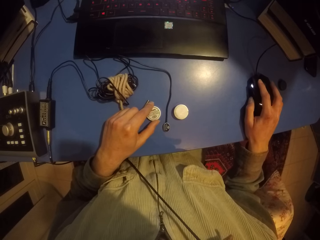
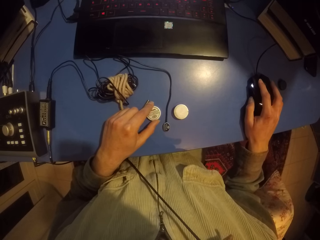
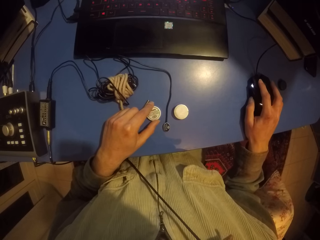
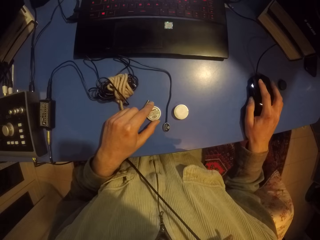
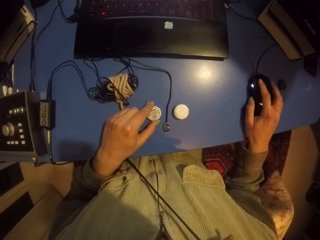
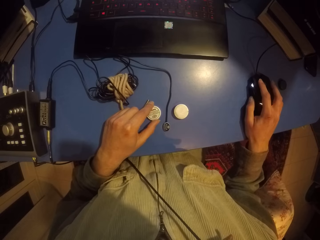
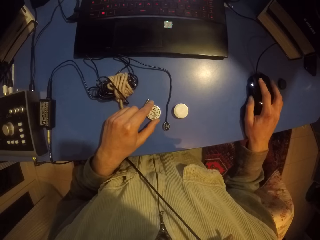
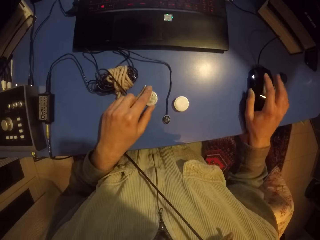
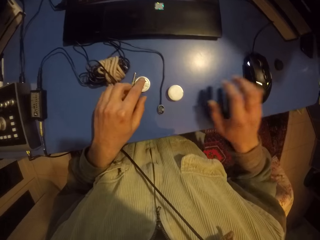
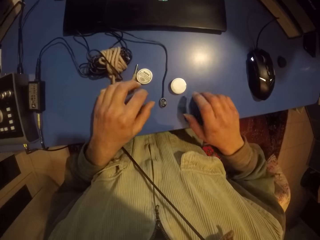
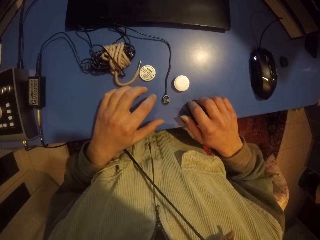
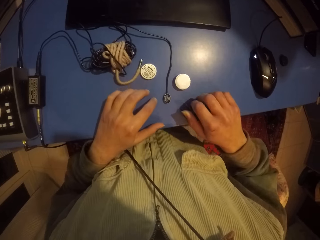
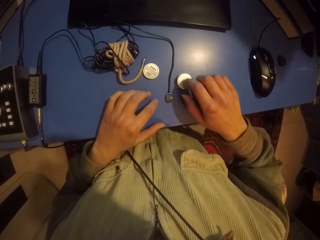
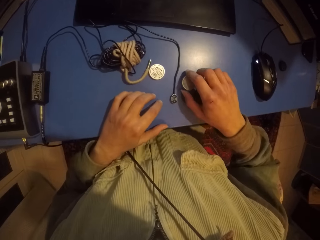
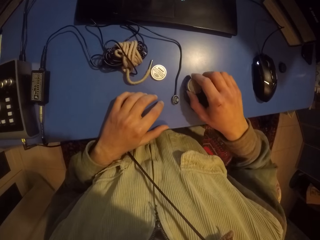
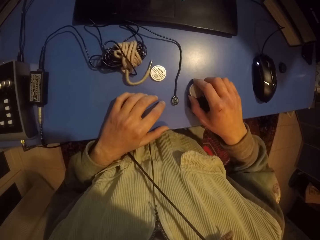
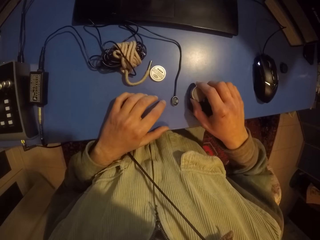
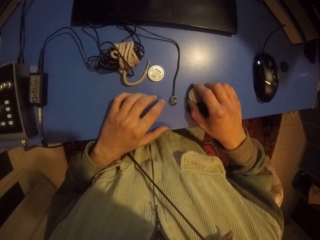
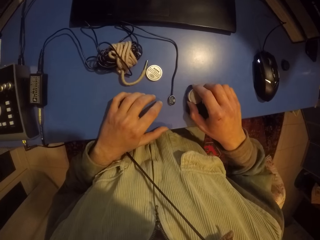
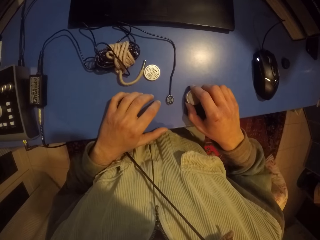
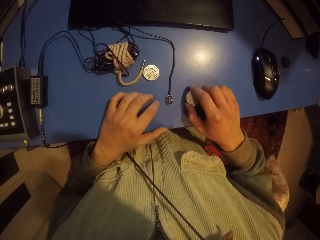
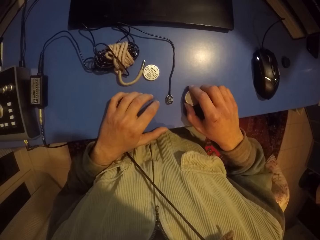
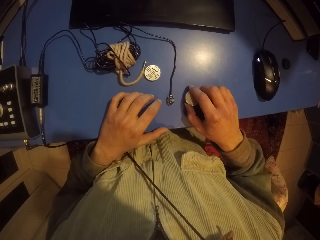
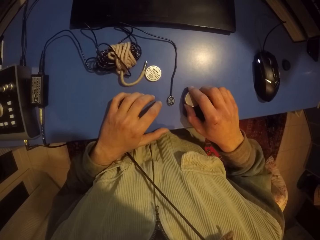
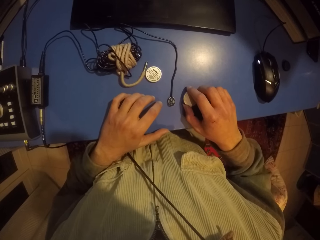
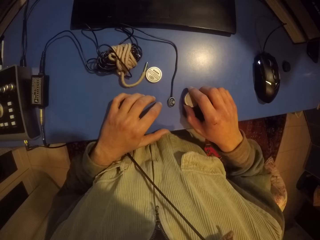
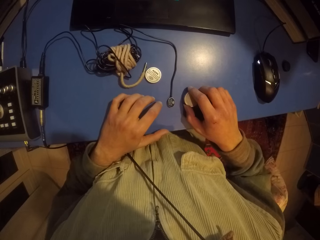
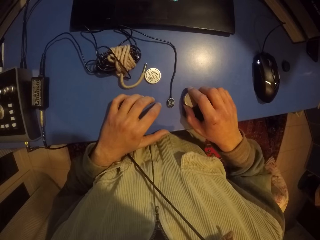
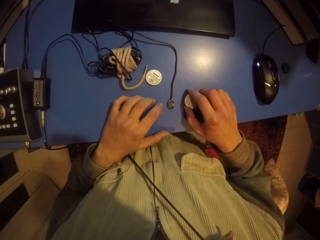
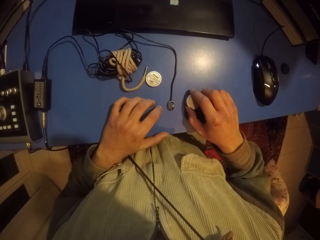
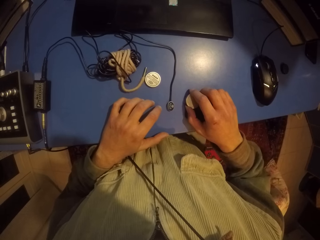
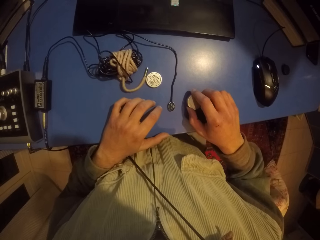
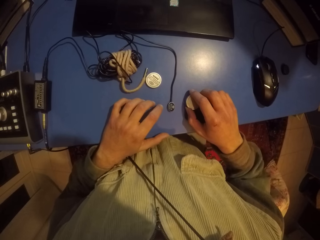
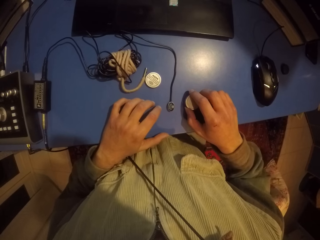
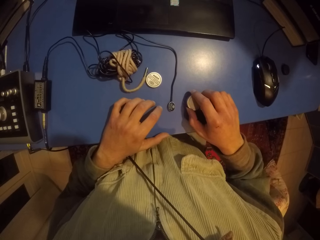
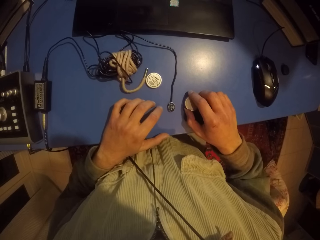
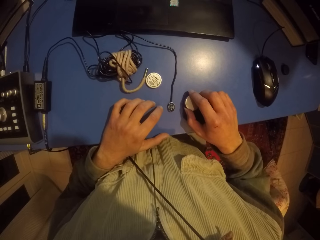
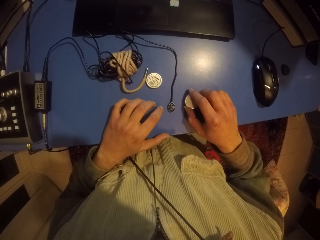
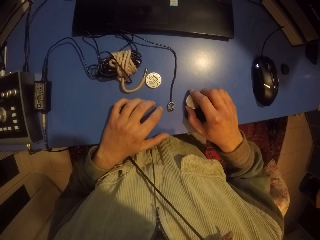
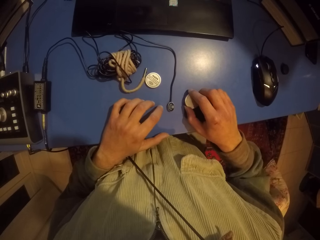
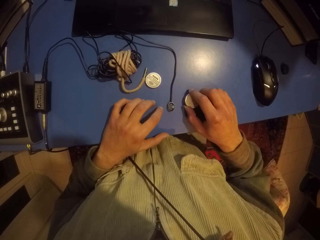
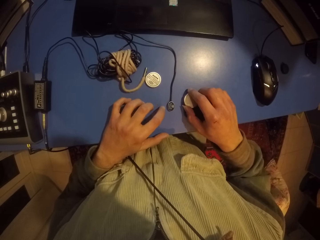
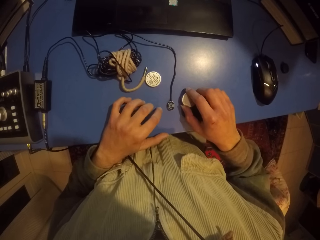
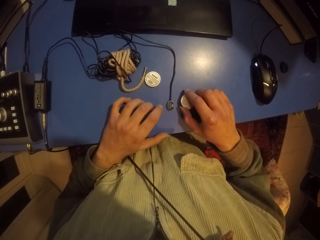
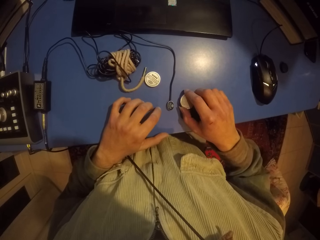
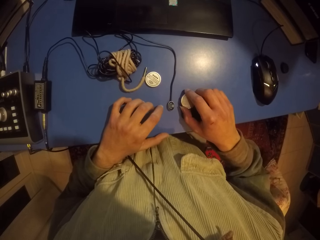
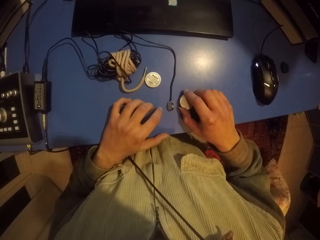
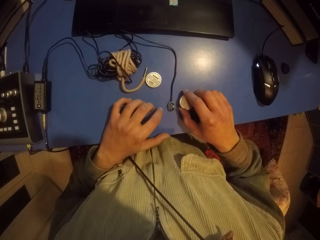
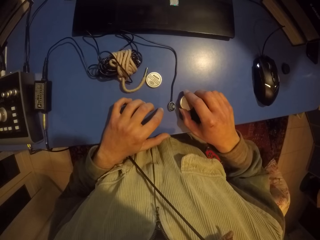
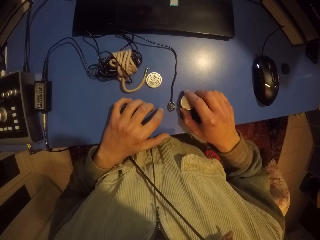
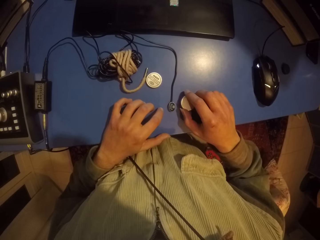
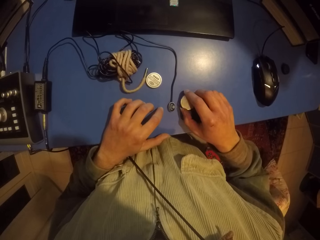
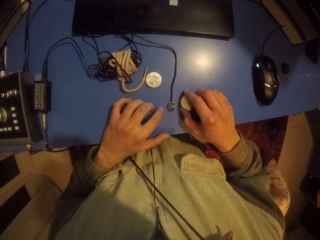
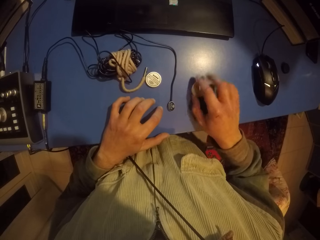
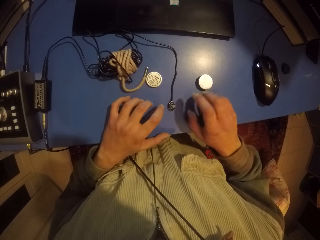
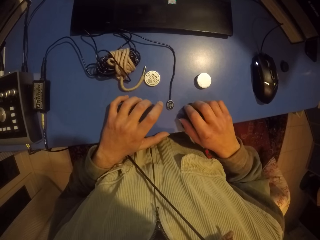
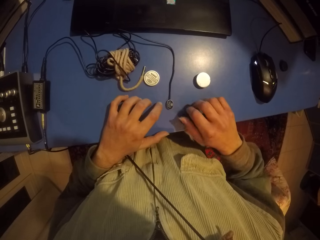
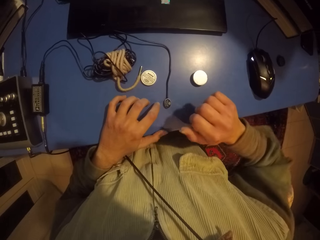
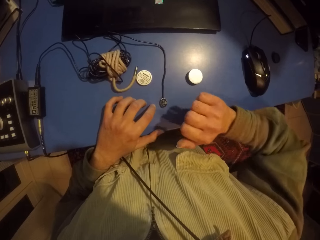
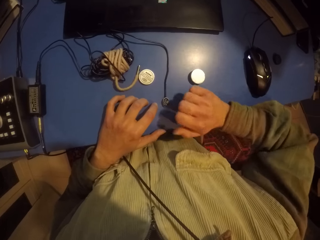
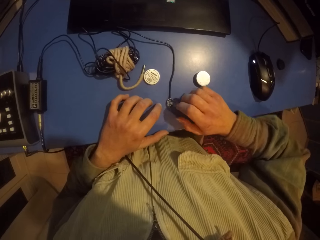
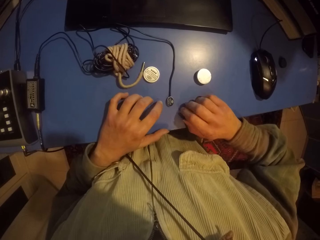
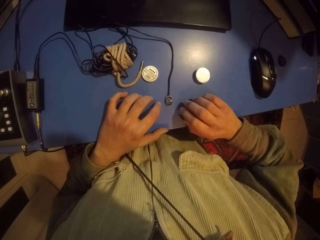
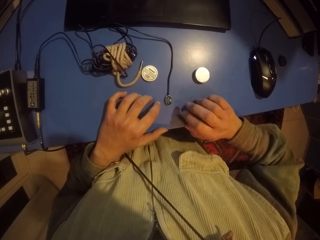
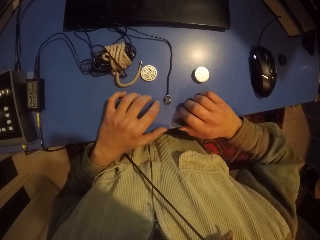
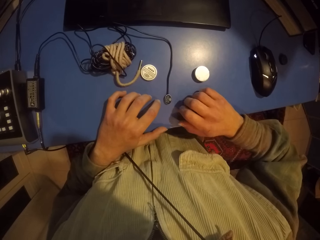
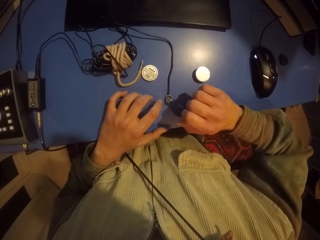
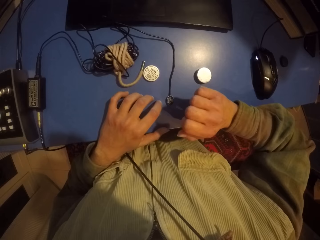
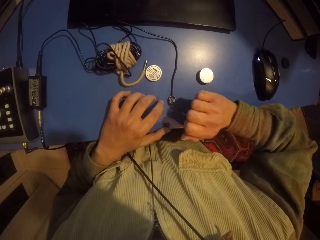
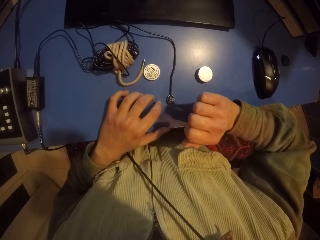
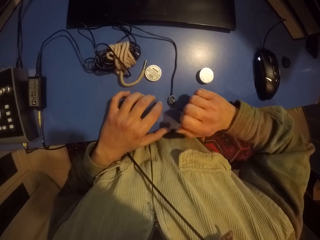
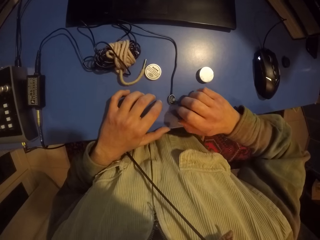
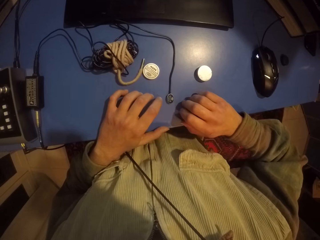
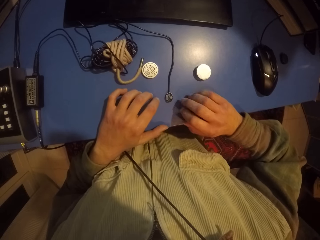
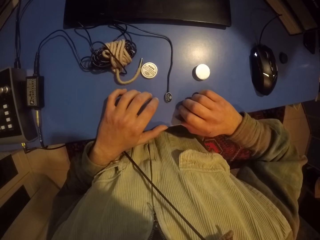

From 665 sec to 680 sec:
The camera wearer picks up a tin. They hit the lid on the table. They drop the lid. They hit the table with fingers.

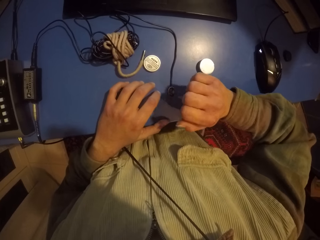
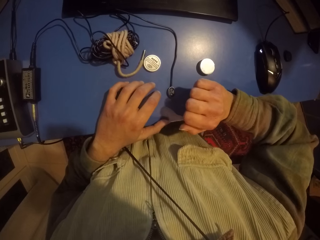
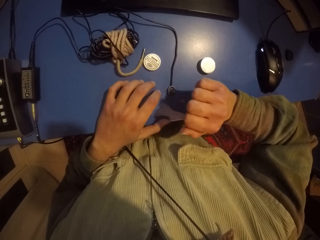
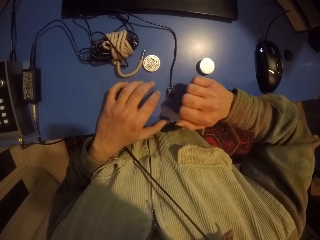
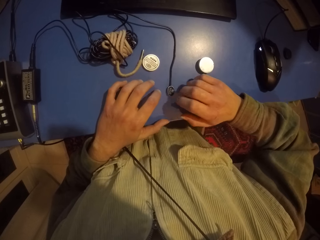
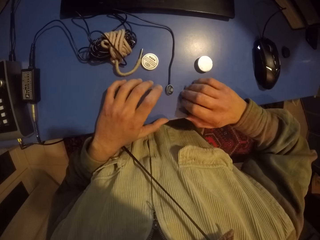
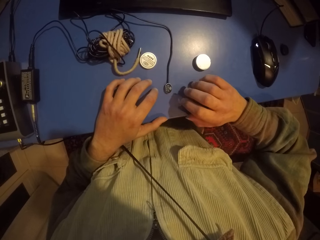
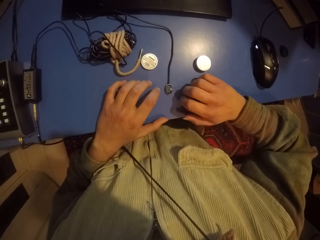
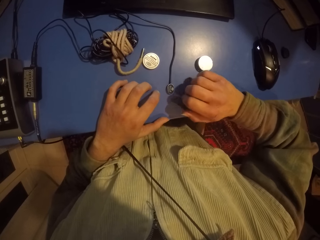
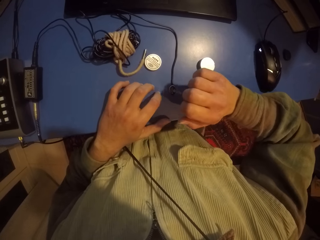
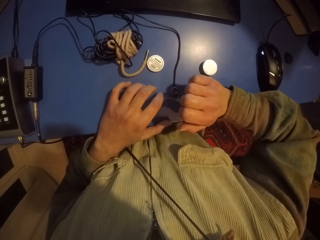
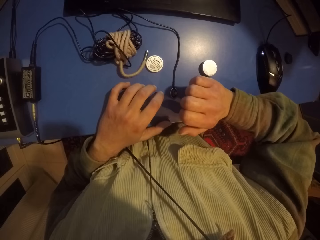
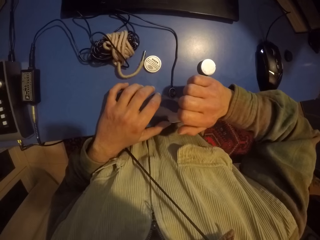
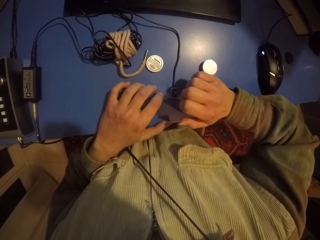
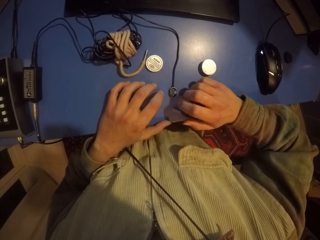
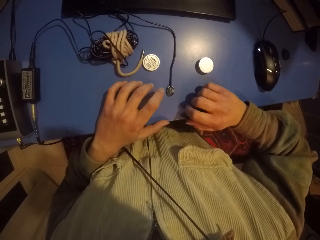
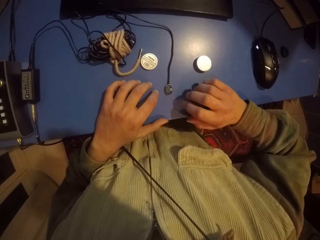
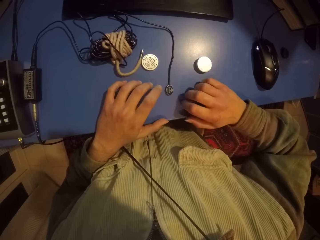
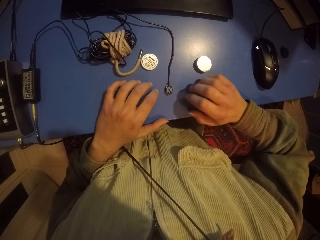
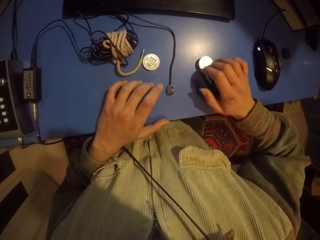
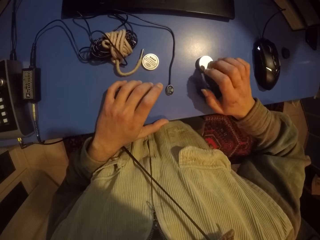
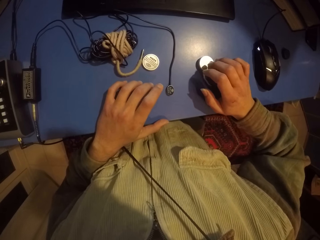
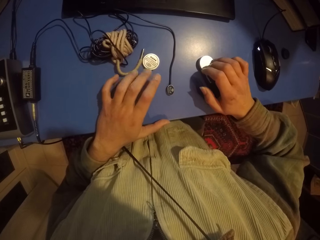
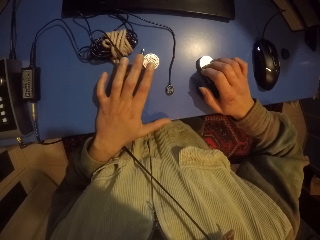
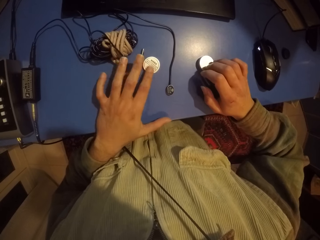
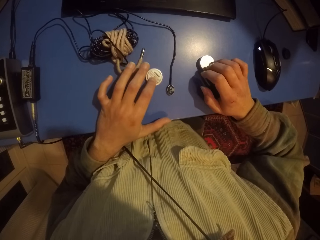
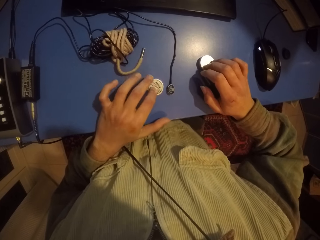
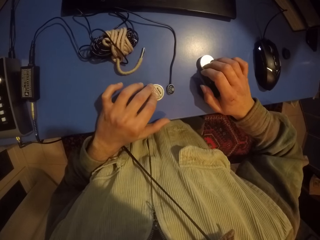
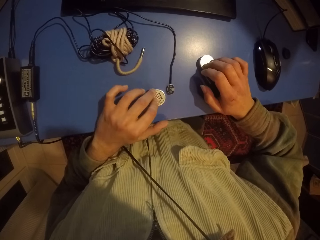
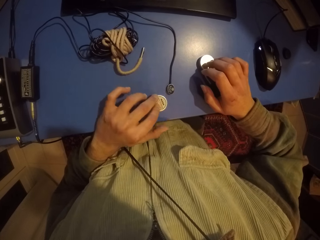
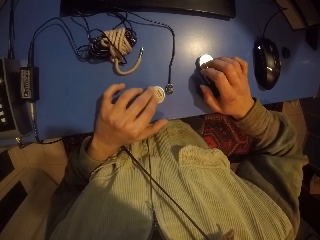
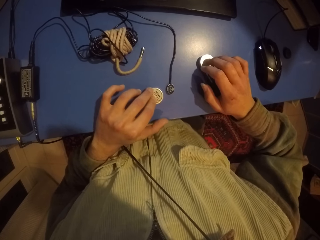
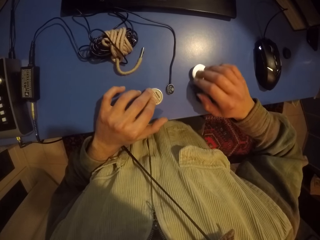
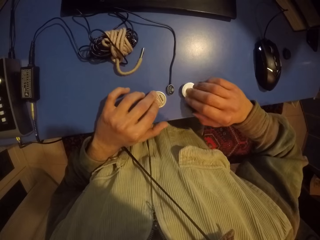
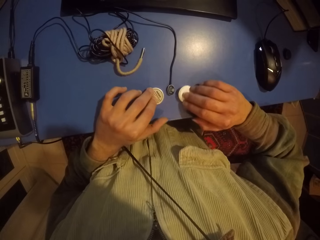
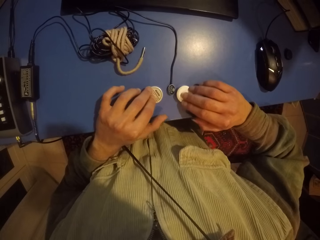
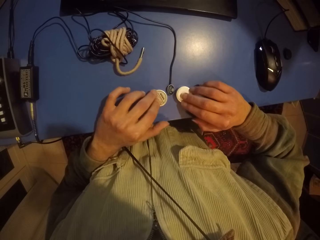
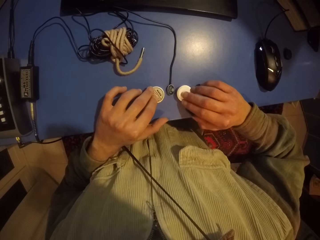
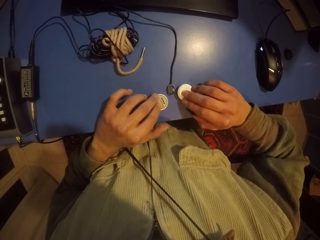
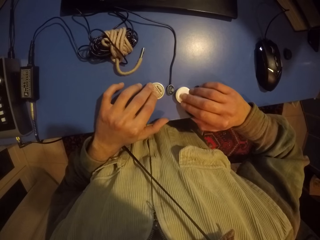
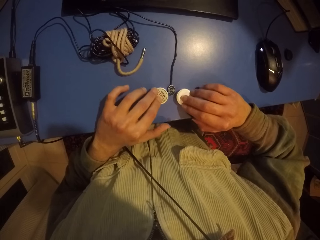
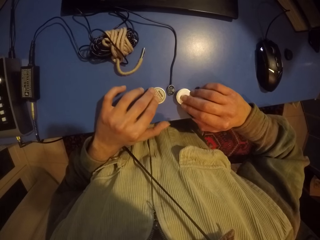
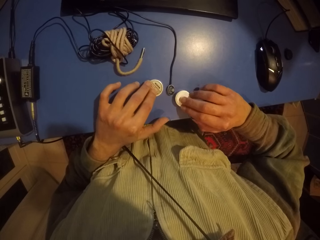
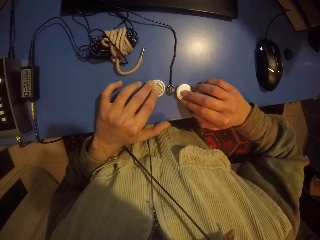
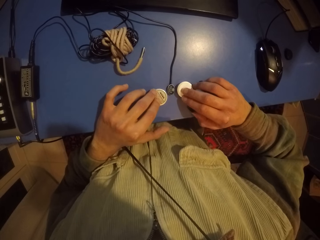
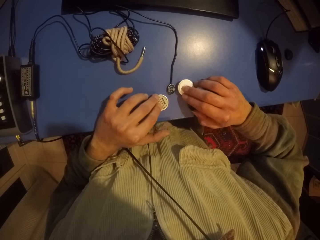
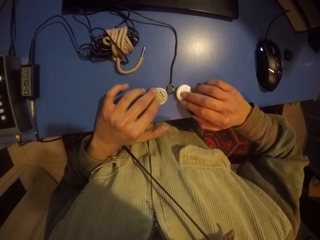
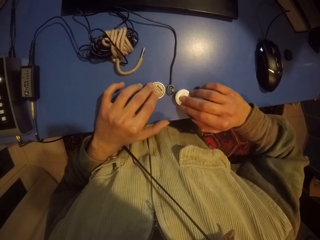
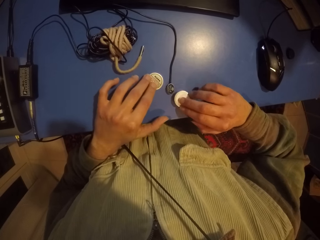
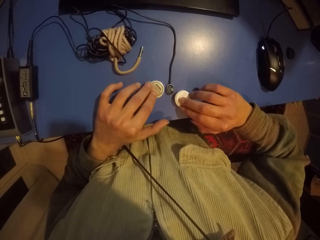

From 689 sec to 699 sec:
The camera wearer hits the table with the fingers of both hands. They drag the bottle tops on the table.
